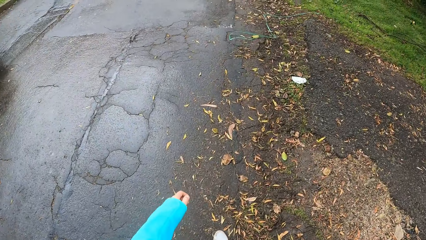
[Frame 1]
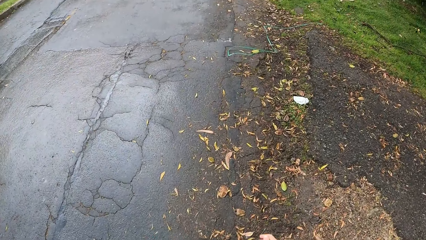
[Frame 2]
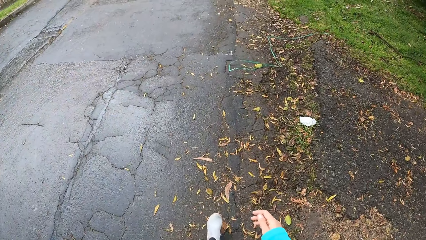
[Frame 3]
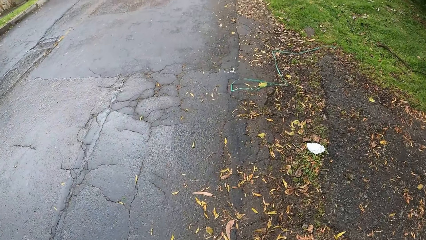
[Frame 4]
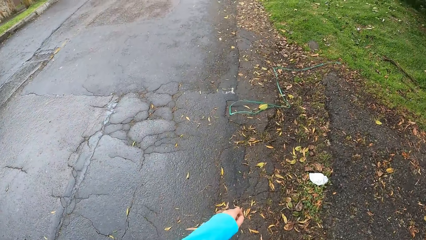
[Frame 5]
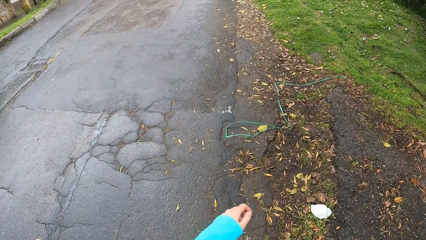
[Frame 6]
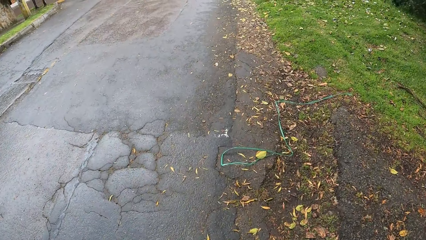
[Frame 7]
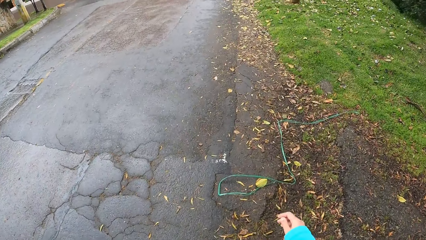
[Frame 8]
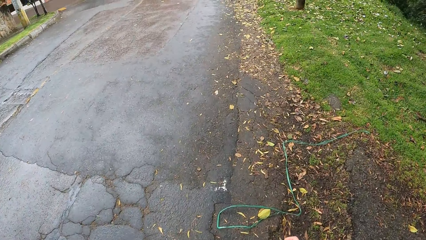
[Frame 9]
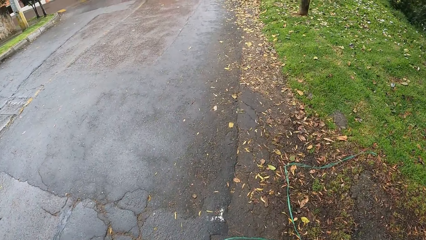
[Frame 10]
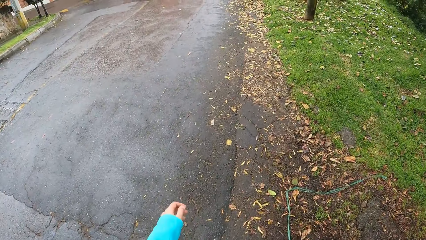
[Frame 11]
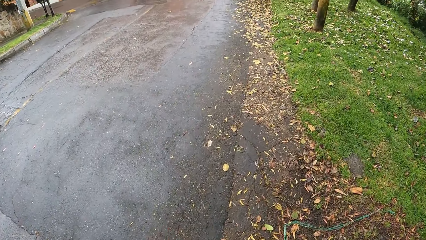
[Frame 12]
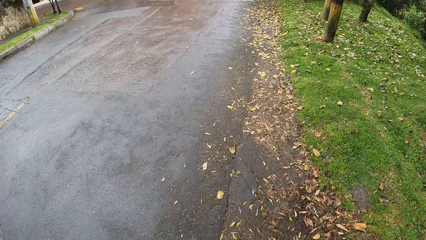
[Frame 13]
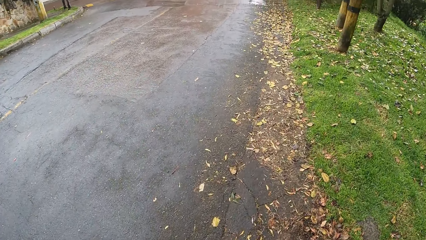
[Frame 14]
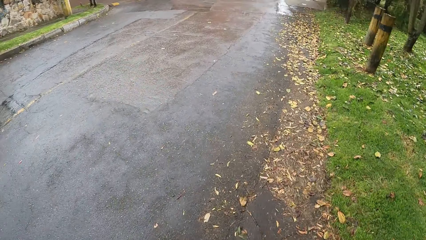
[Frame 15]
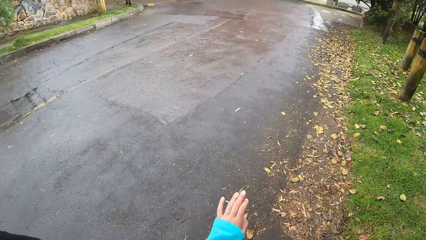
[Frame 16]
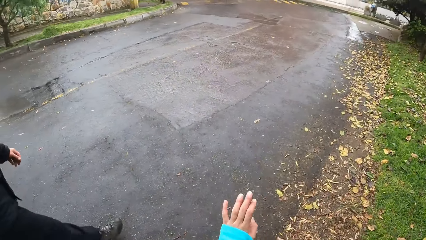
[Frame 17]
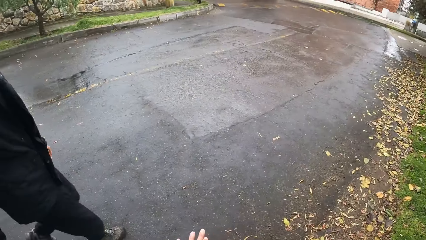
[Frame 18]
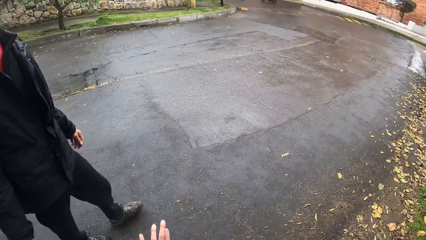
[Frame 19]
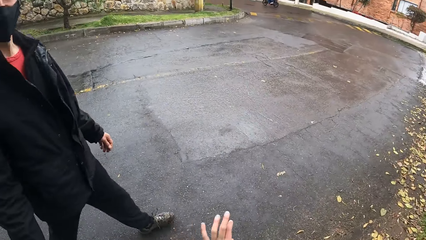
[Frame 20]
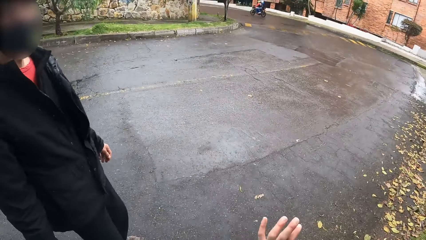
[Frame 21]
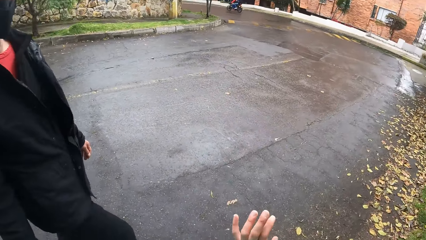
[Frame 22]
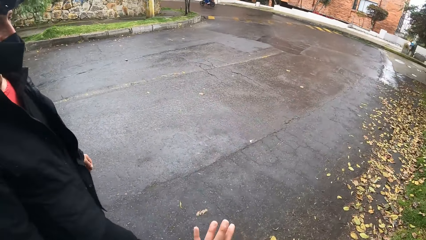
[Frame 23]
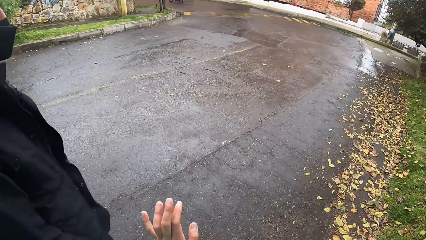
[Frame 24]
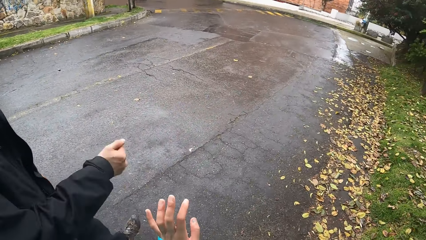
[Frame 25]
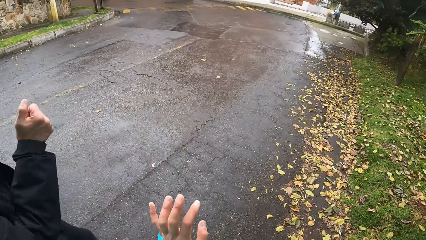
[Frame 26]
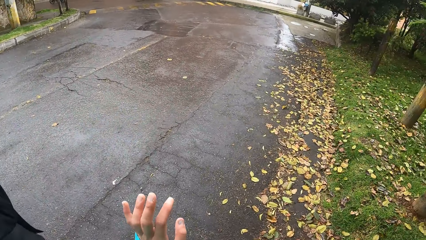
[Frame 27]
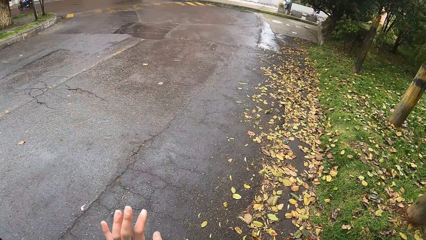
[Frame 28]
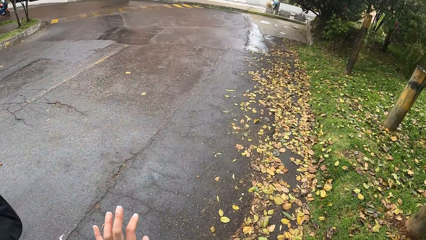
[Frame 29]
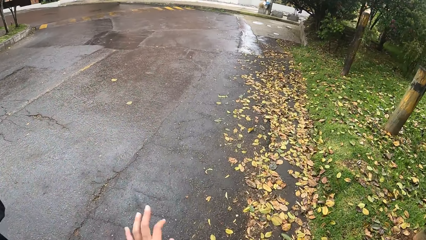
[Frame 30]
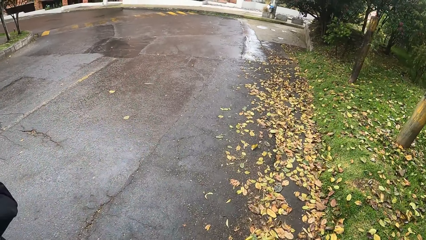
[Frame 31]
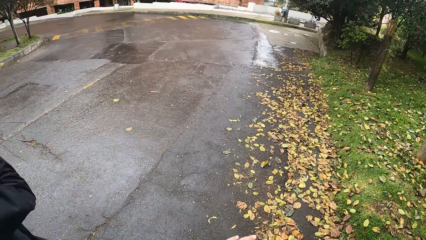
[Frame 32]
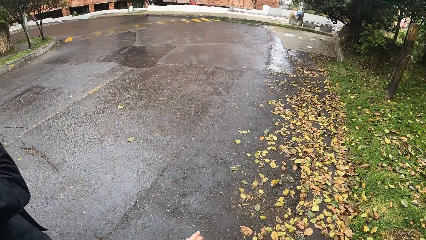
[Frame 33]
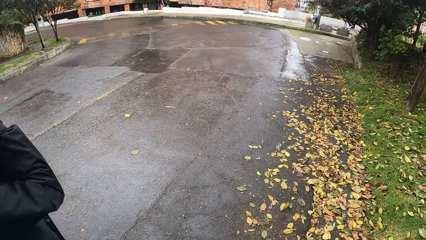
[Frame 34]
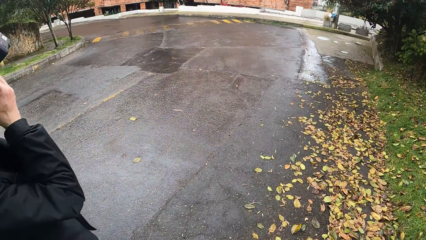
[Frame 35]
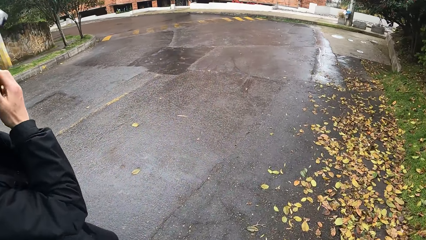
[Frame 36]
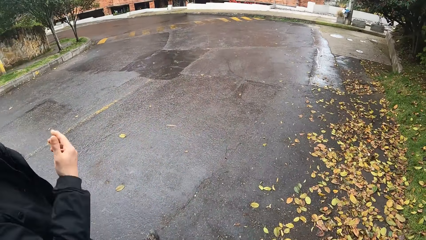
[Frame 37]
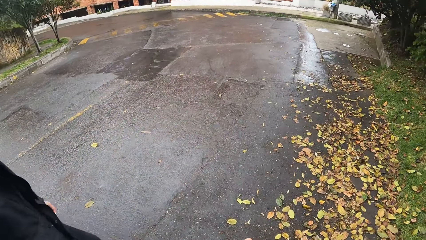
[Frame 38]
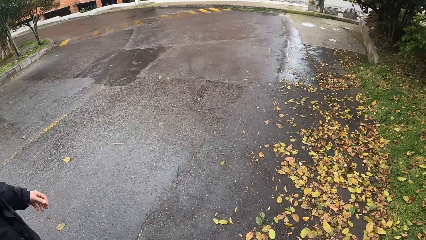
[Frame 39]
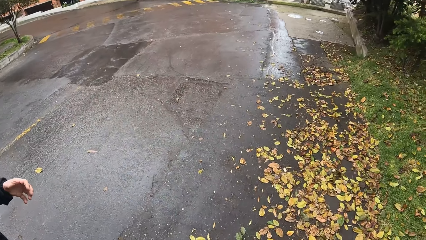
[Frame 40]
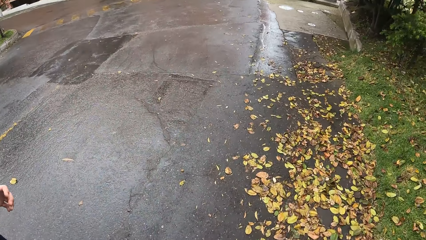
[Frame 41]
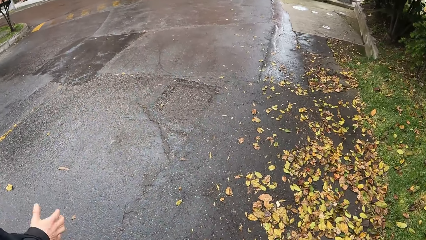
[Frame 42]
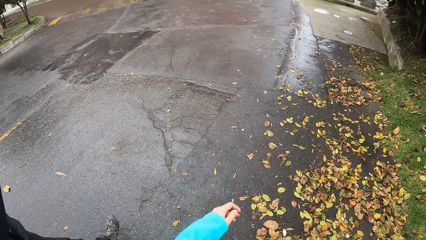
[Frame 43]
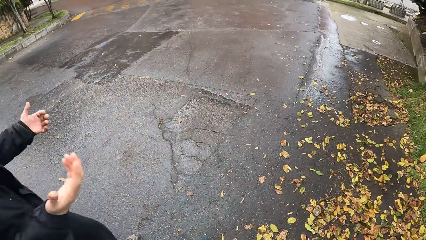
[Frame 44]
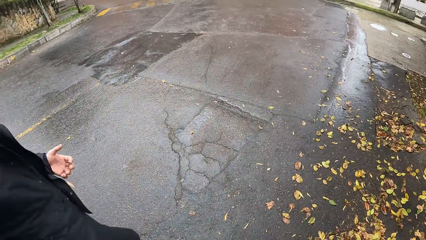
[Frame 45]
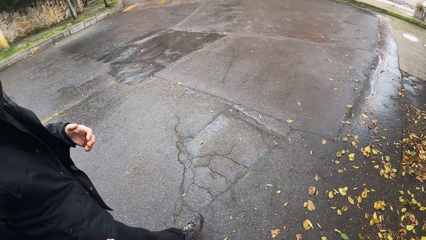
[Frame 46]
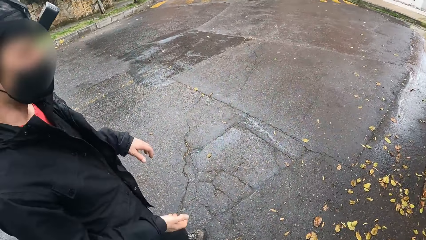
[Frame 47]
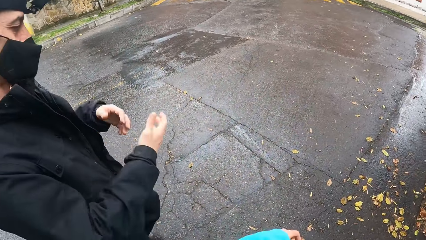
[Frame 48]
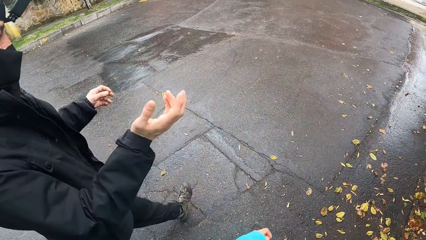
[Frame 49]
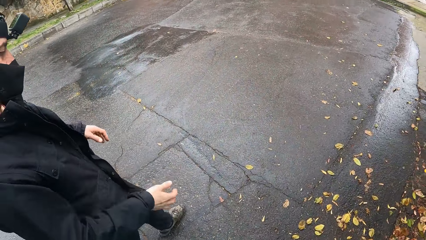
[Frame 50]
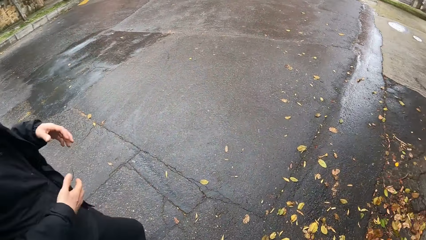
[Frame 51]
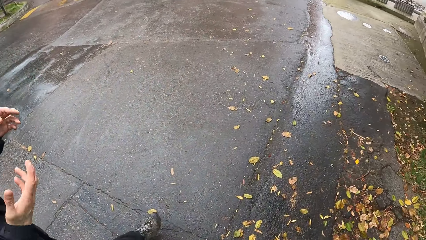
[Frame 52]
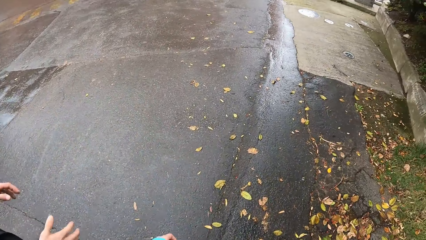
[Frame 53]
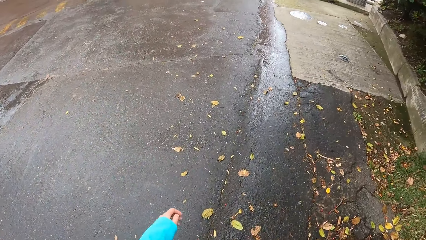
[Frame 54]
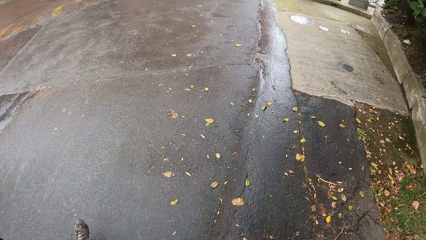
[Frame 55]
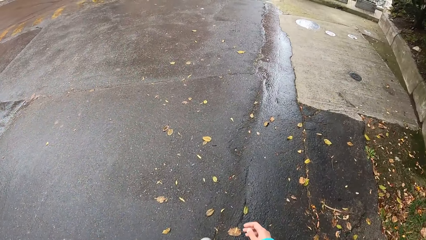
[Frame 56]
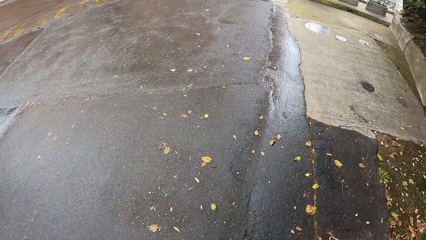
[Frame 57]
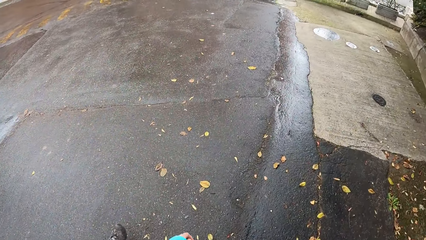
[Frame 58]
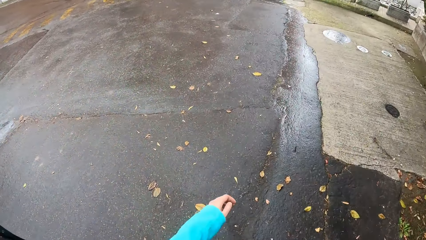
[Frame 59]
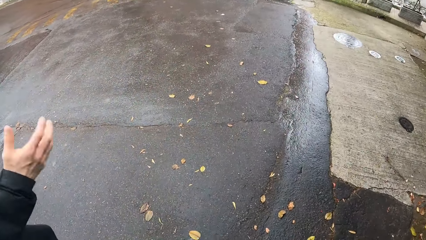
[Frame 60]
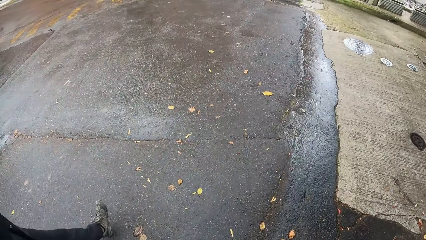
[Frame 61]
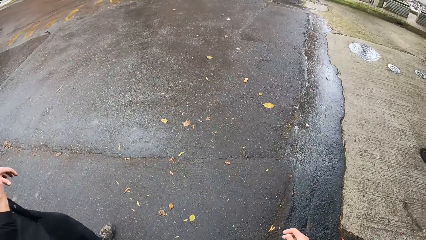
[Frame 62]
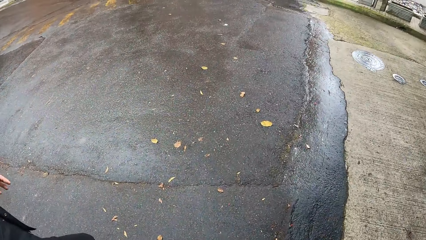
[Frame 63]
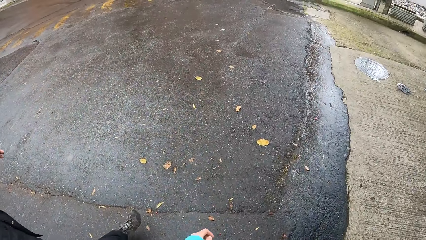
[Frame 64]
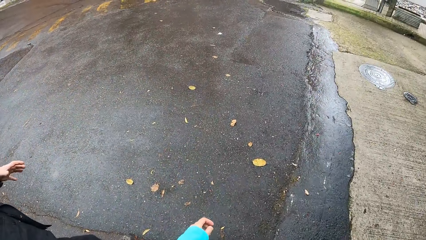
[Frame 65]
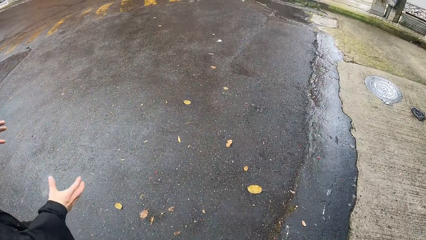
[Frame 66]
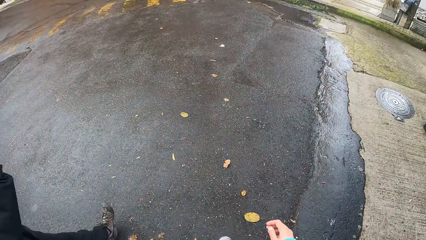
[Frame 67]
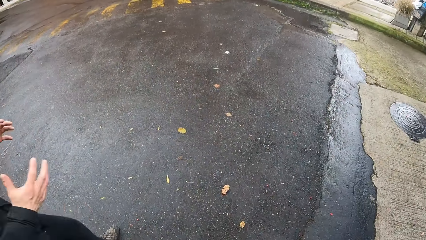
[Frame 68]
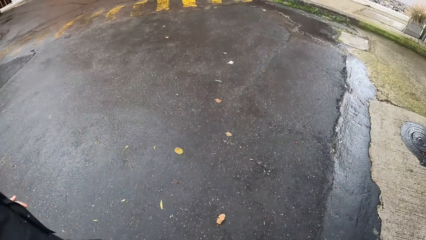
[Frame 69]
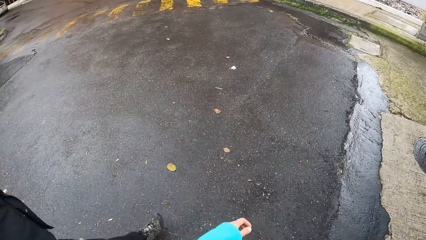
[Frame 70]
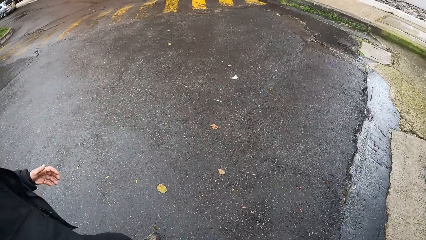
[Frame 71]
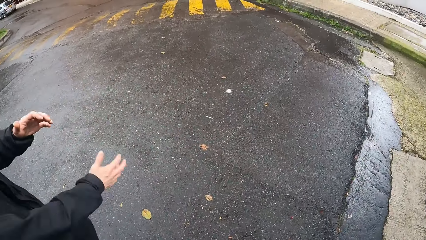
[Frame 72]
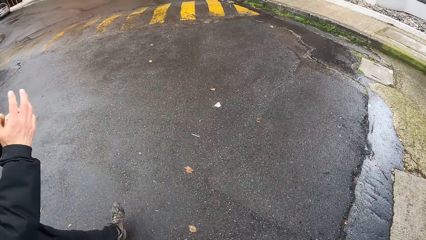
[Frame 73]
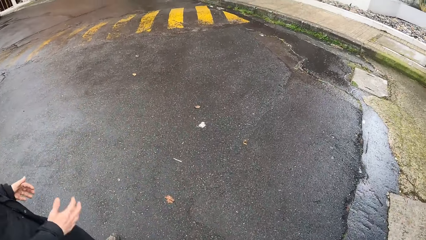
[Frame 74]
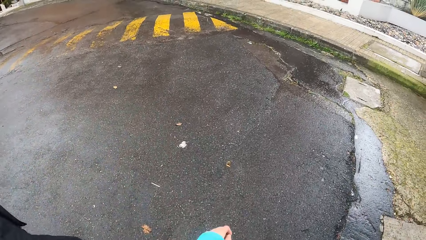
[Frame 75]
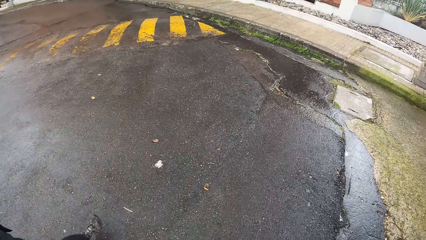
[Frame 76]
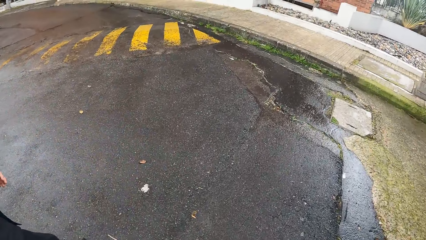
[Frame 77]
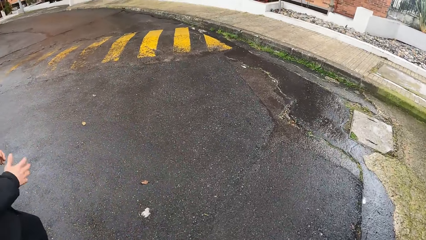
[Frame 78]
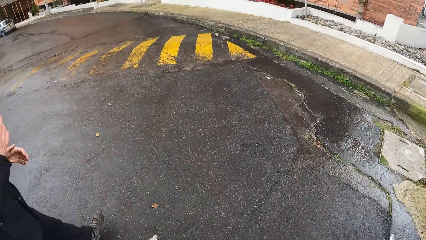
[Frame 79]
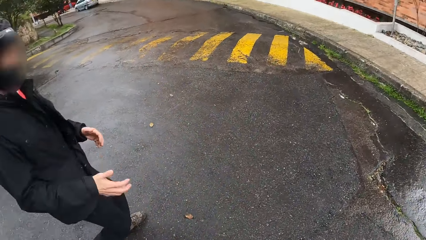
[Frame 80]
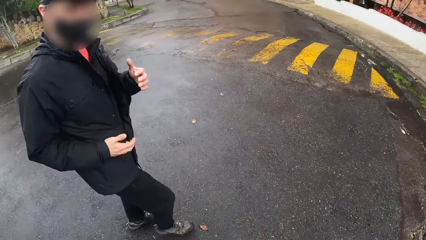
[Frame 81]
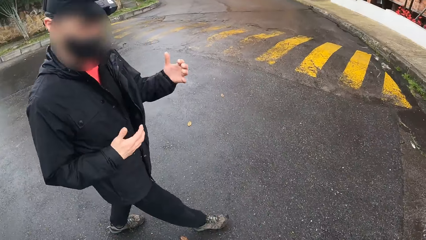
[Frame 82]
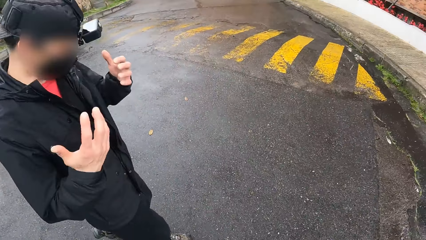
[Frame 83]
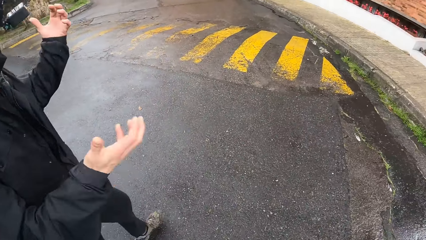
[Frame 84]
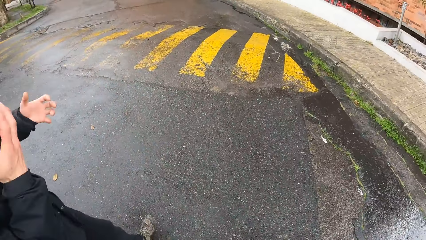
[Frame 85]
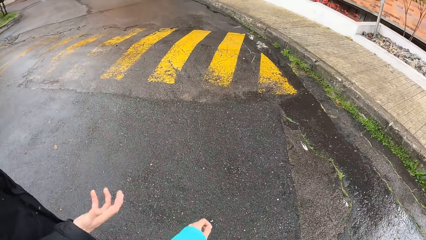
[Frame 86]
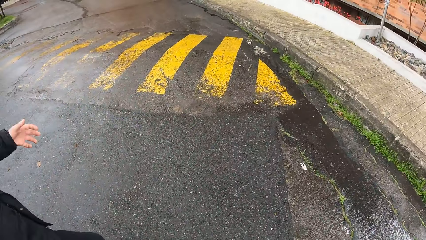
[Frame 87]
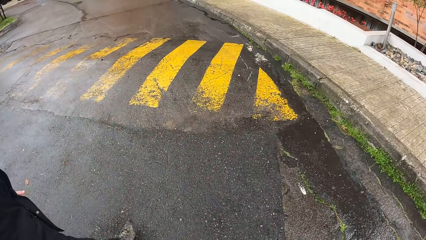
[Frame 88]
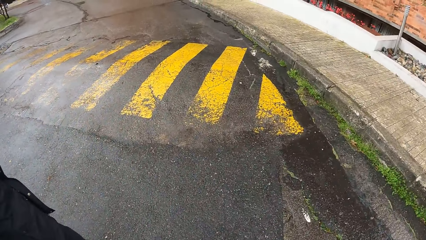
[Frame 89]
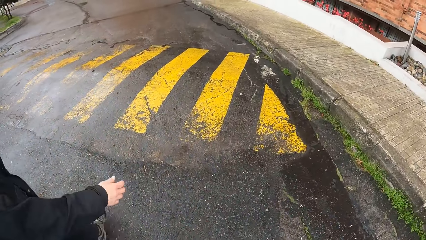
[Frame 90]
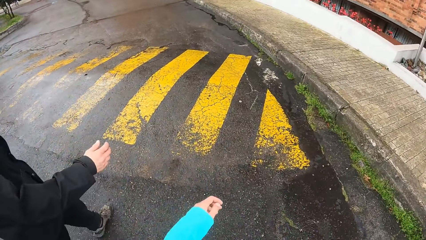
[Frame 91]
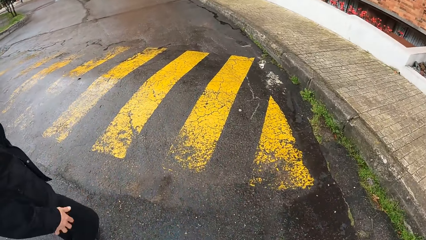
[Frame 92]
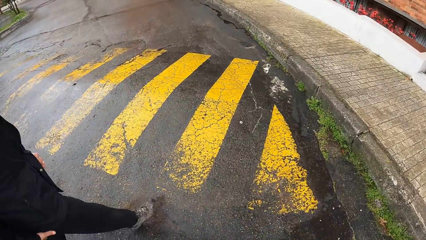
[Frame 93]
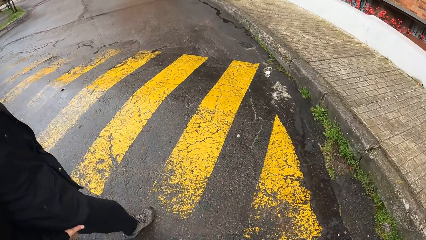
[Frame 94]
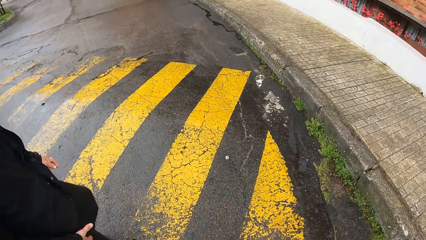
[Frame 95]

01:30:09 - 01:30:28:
The camera wearer gestures with the left hand. They look at a man. The man raises his right hand towards his mouth. Another man interacts with the camera wearer. The camera wearer walks around. The other man converses with the camera wearer. The camera wearer moves around.
